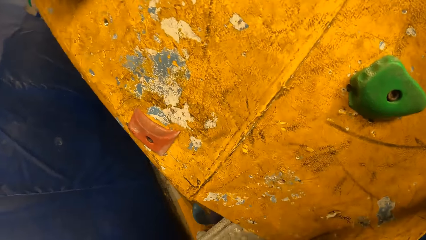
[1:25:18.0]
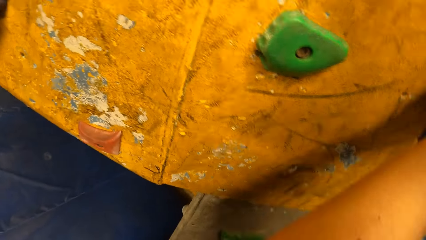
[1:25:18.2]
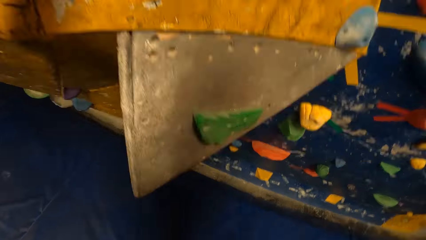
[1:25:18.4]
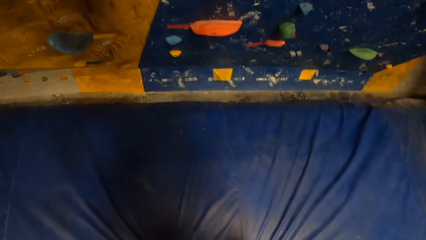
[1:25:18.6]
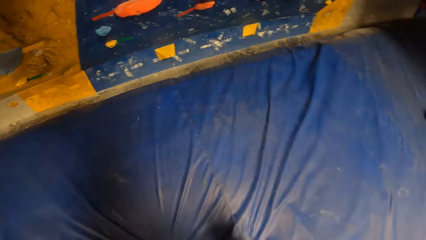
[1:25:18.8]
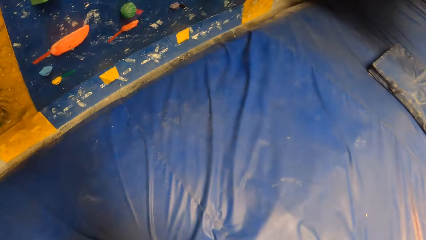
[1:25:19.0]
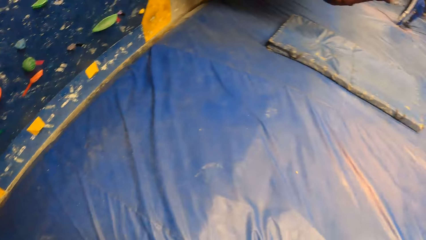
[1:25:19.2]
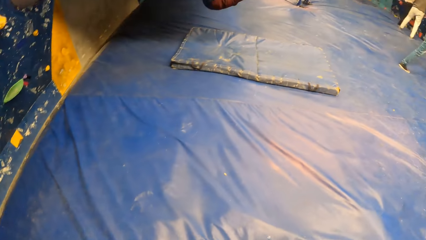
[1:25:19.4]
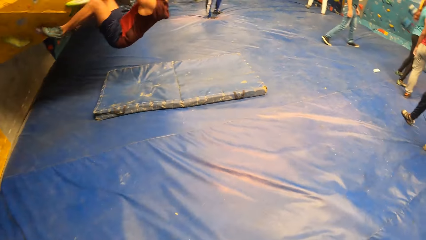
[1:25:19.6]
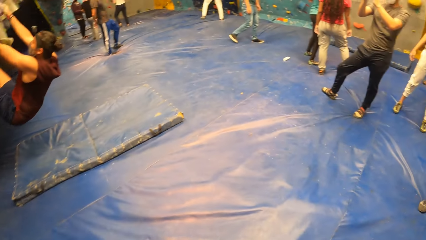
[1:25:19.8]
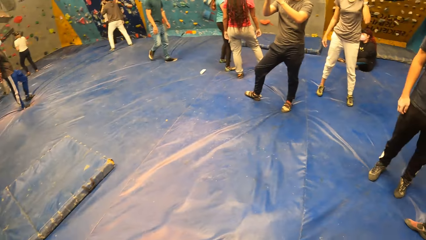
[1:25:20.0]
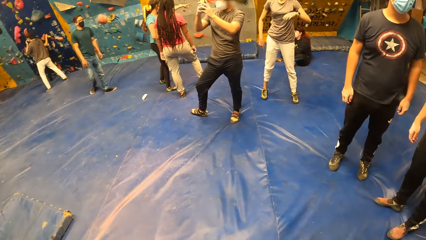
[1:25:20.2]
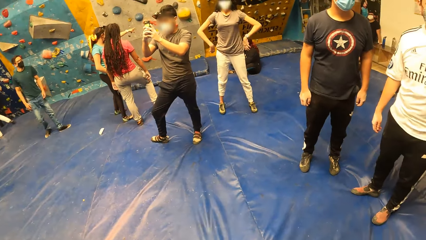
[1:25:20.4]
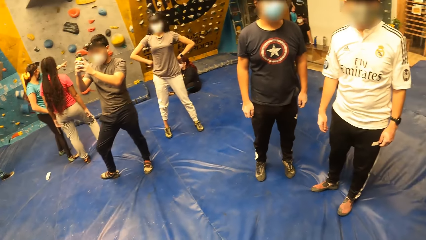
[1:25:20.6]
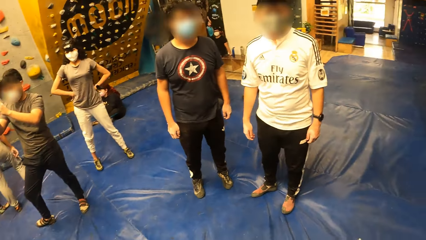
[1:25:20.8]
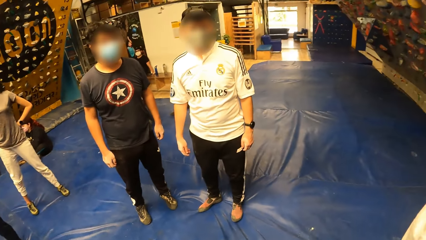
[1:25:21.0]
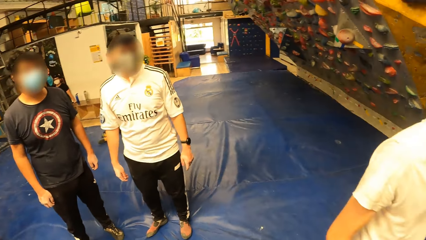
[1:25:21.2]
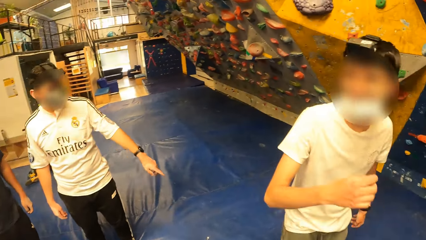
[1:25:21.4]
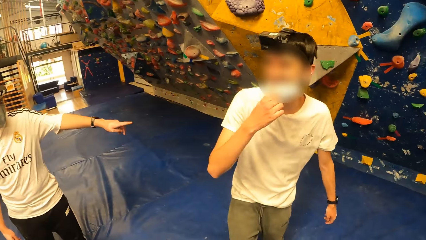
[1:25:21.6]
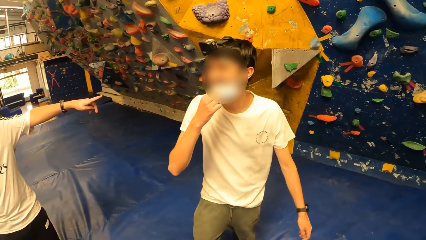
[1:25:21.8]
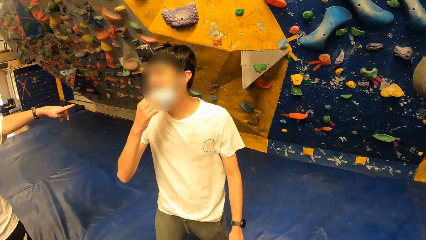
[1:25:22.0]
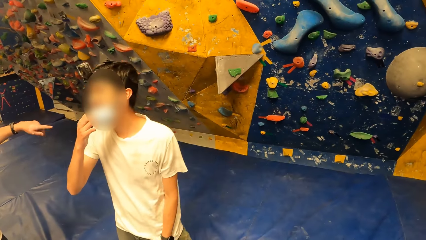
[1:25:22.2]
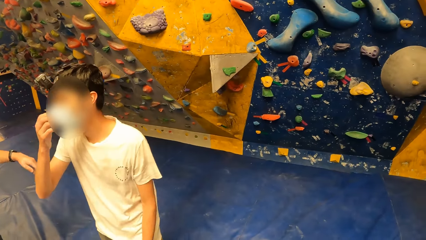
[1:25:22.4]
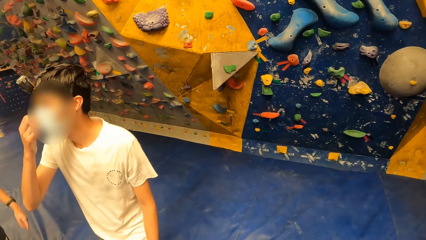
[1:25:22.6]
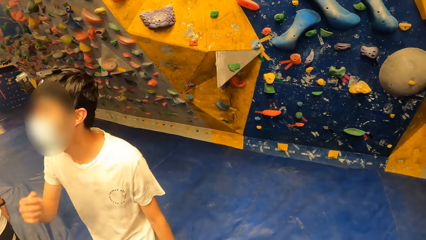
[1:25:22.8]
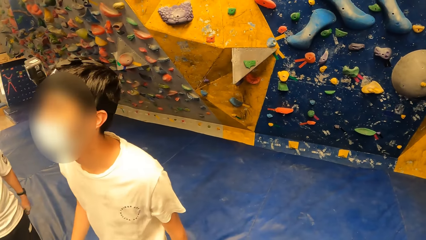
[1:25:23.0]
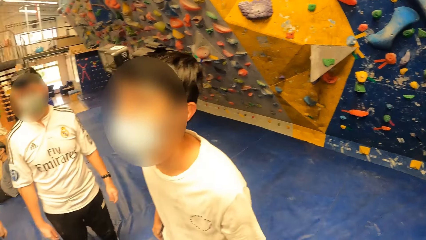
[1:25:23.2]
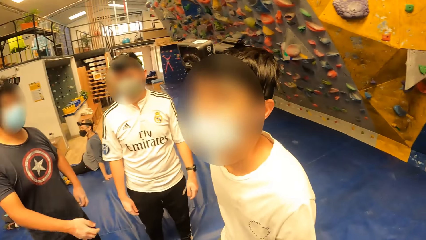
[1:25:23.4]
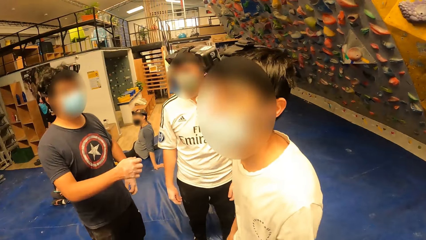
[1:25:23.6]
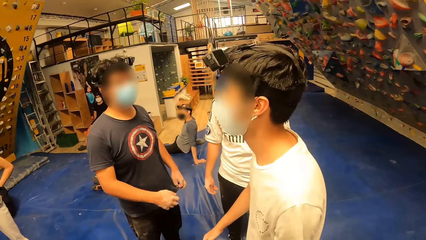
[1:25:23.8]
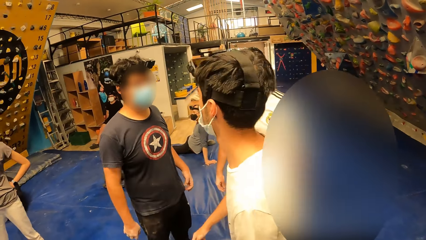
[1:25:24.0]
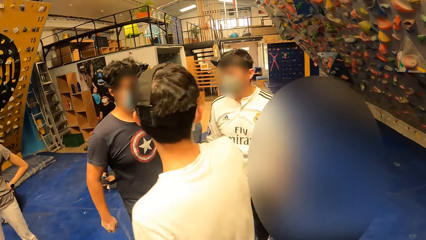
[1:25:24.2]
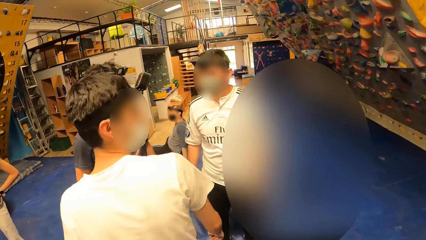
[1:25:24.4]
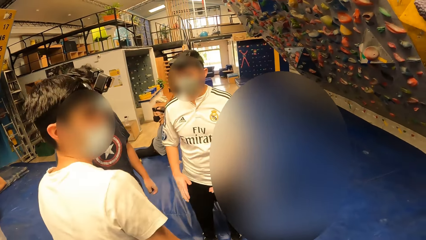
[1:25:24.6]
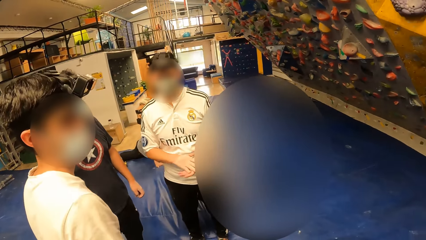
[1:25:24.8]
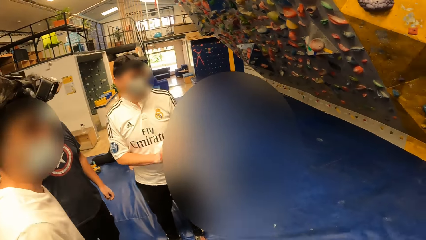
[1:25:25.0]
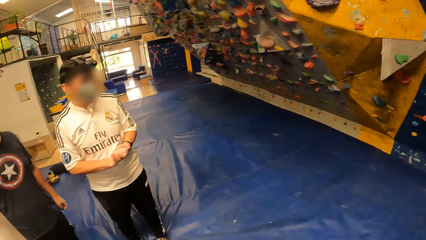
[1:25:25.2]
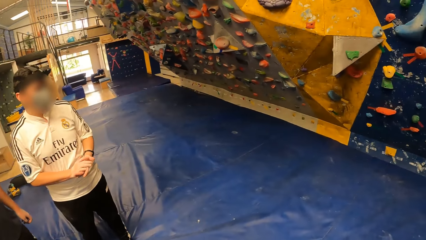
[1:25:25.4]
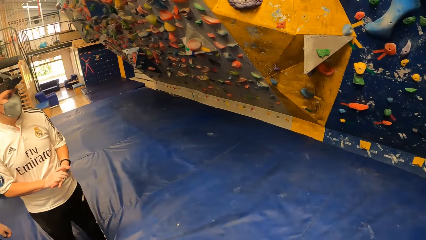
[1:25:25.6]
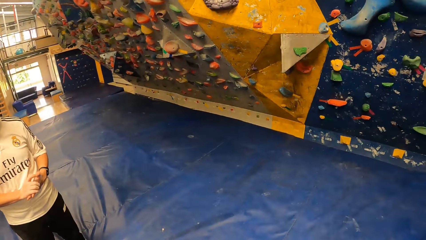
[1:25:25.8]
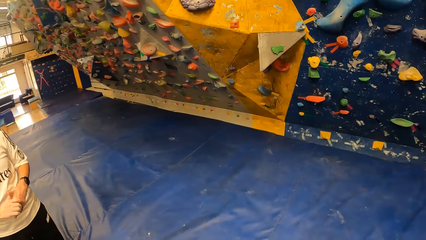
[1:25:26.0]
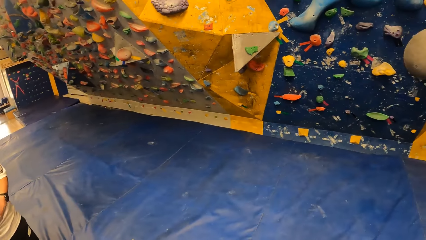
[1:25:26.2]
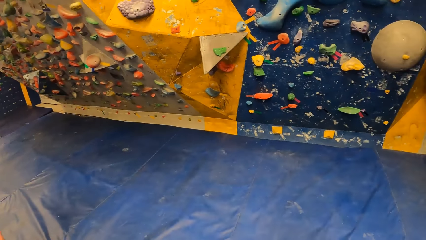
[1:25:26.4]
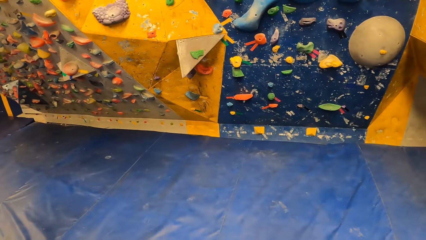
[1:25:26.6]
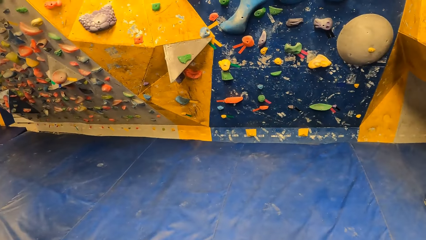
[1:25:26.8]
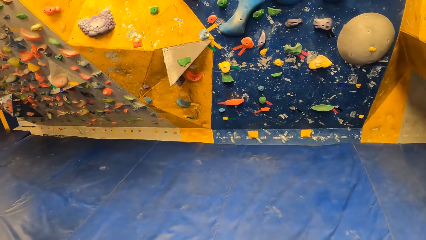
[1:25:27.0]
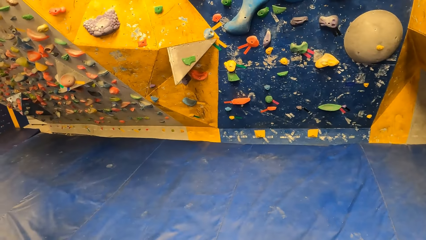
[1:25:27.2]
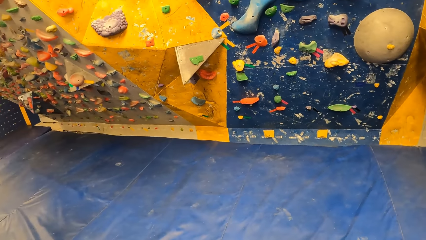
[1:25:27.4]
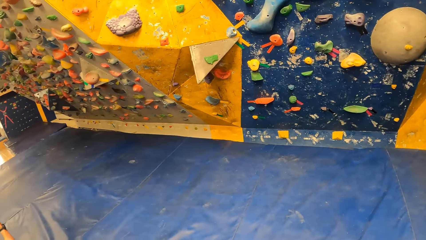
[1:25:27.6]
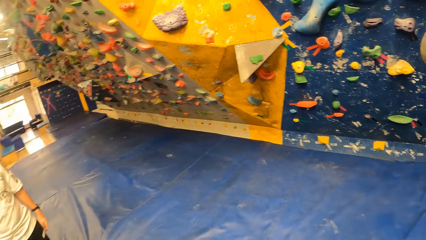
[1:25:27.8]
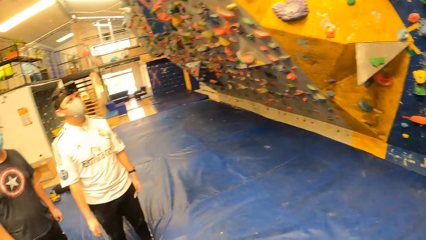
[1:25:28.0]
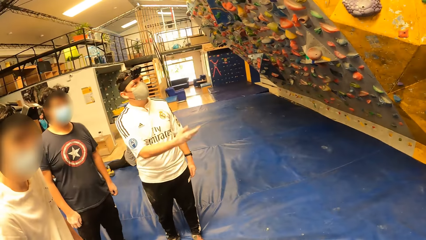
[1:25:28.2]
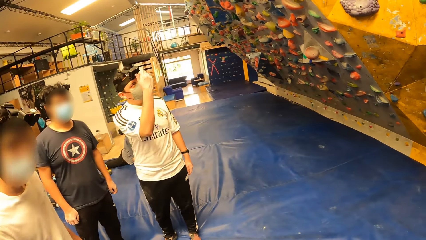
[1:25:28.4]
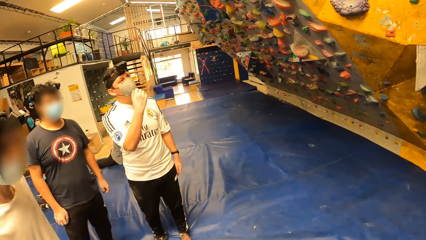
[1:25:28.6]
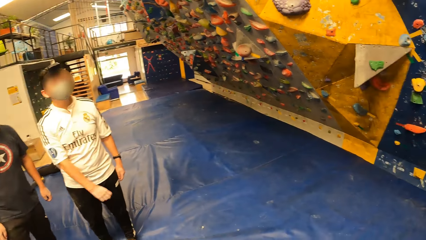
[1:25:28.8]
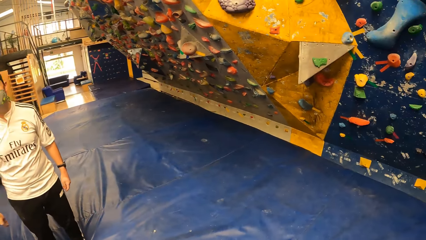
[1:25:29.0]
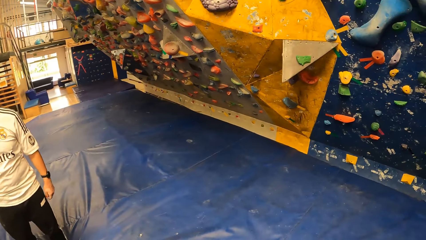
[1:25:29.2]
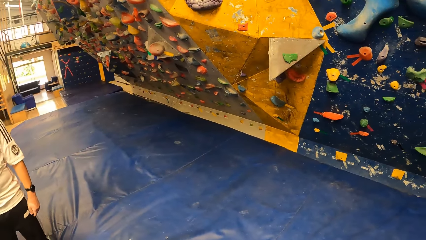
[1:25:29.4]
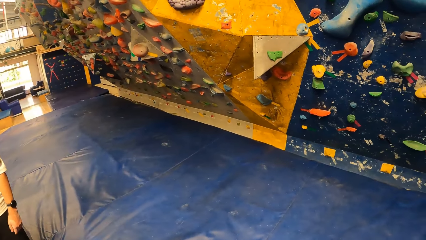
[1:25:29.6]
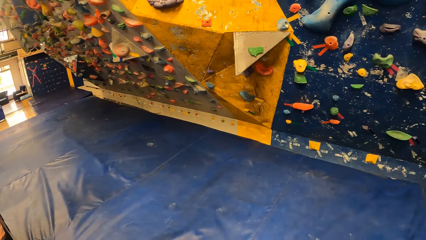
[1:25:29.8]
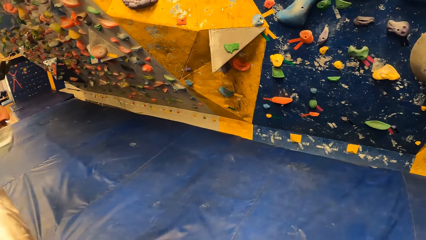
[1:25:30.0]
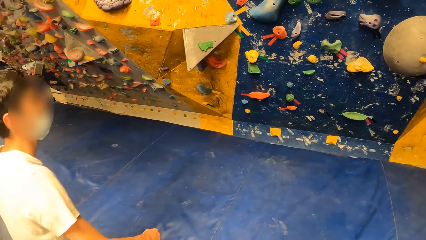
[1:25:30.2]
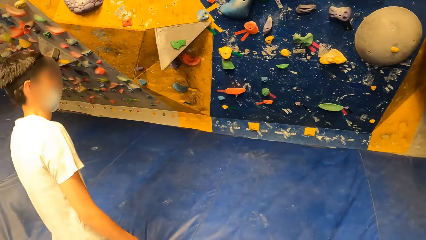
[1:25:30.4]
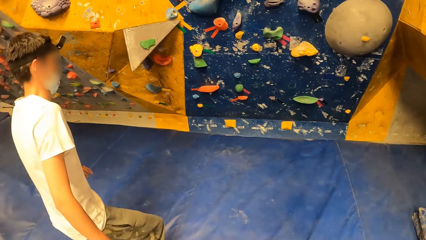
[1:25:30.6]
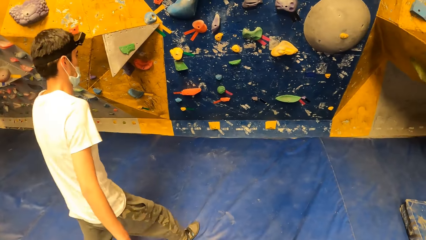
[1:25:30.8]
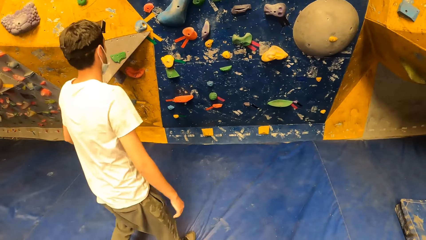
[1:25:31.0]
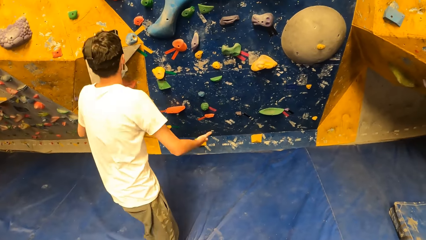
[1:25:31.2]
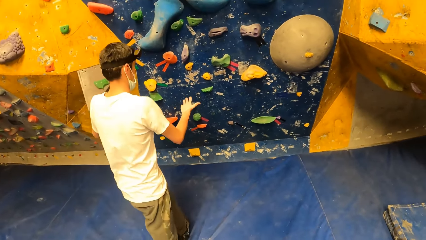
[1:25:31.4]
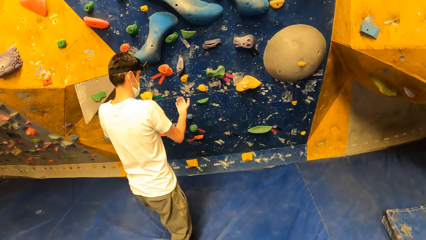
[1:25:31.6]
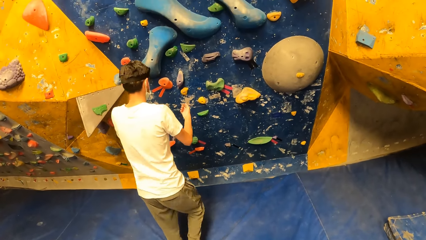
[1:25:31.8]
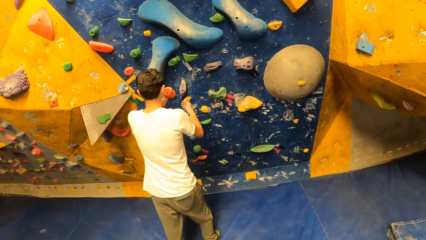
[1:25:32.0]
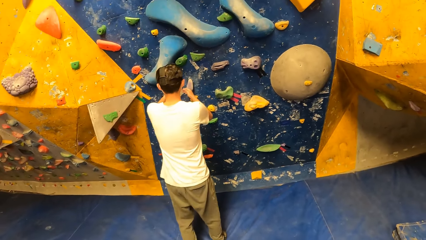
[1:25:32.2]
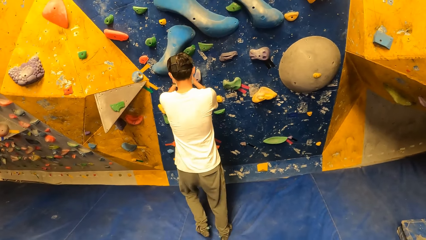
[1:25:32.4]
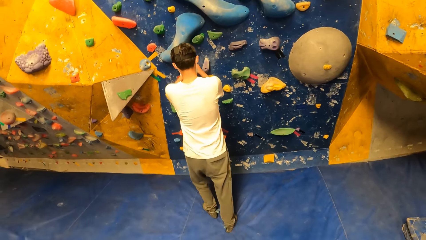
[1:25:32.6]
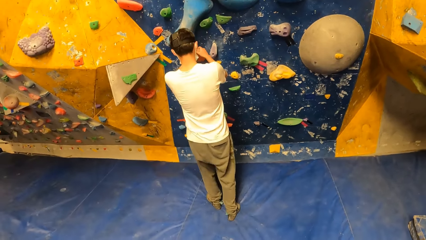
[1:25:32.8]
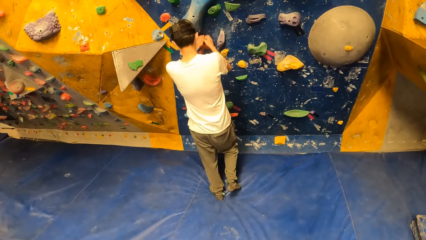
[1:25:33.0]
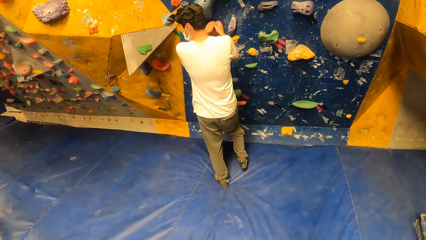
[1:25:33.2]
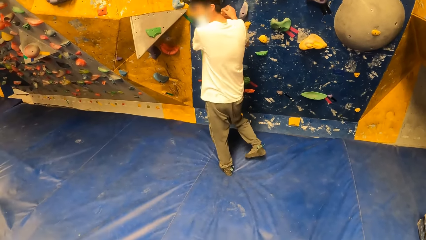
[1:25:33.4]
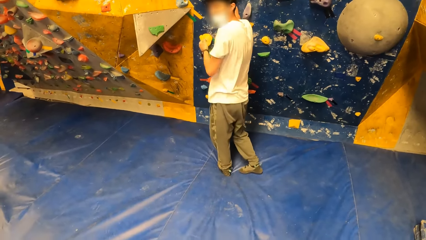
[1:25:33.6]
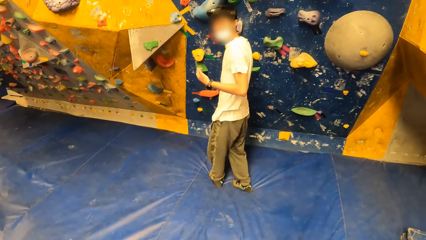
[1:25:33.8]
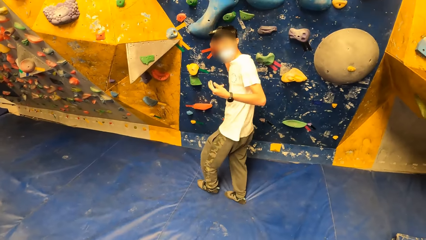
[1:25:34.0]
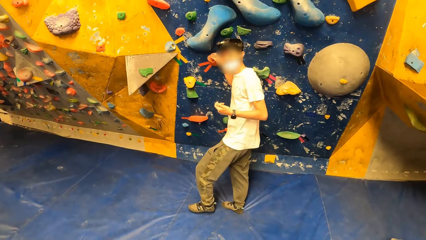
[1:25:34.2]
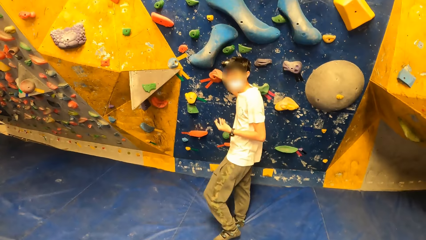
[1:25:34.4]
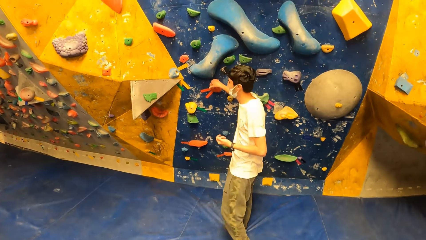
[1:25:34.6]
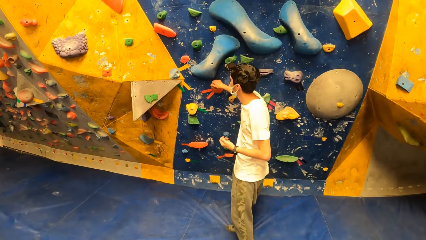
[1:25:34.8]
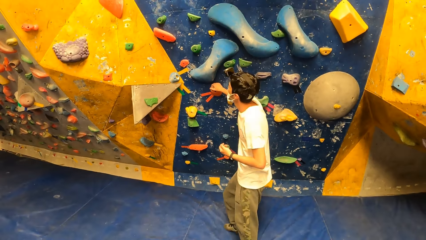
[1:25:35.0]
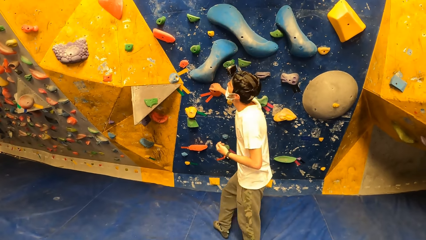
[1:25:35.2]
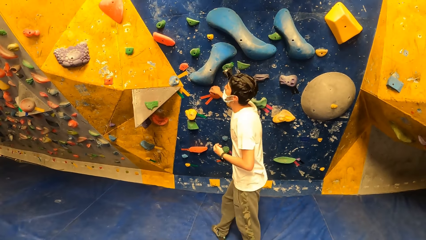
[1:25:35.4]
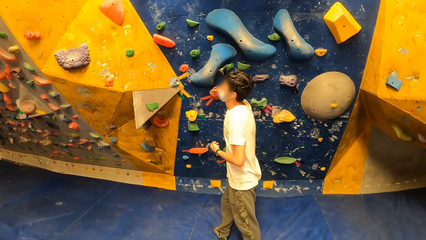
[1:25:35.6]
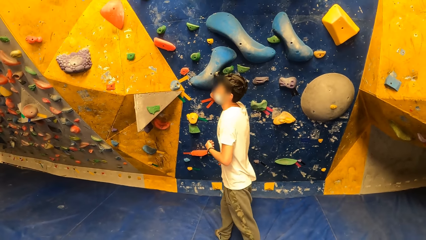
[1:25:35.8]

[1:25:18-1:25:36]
The camera wearer jumps down from the bouldering wall. He stares around. He stares at the wall. He holds the climbing hold with his right hand.
